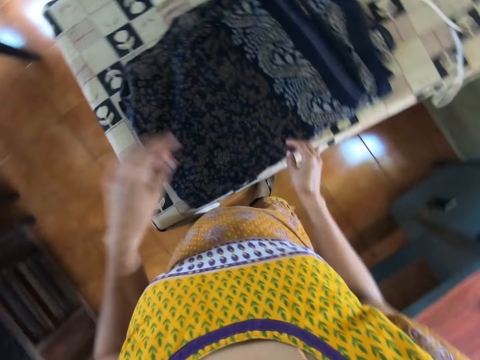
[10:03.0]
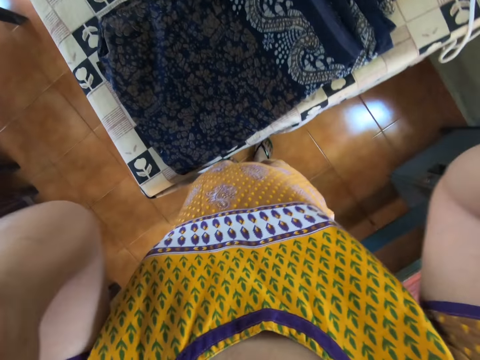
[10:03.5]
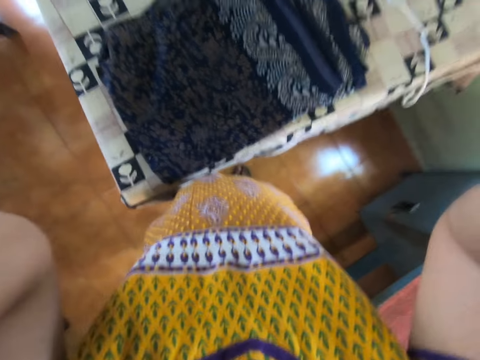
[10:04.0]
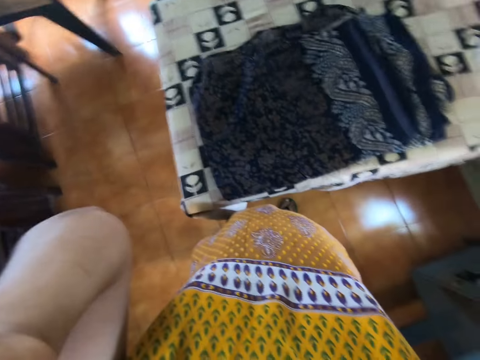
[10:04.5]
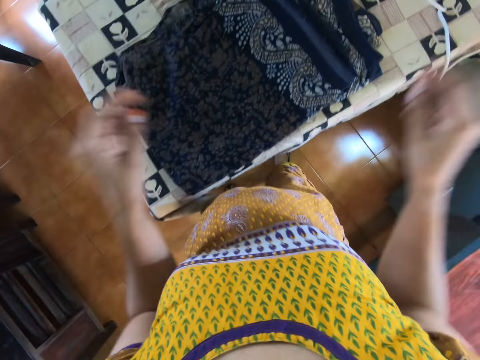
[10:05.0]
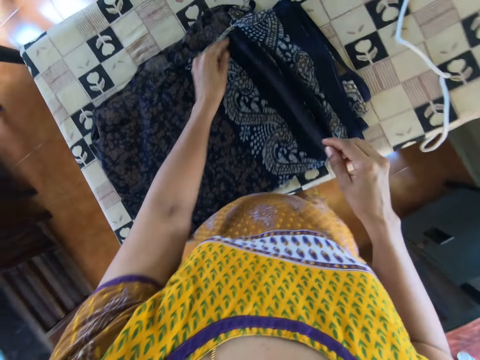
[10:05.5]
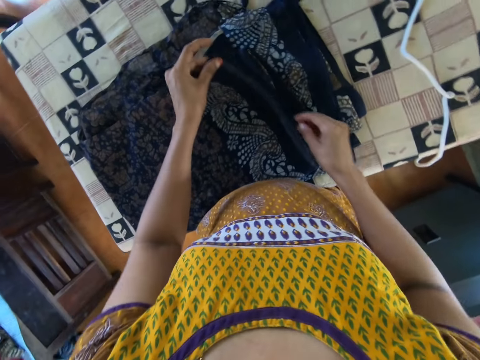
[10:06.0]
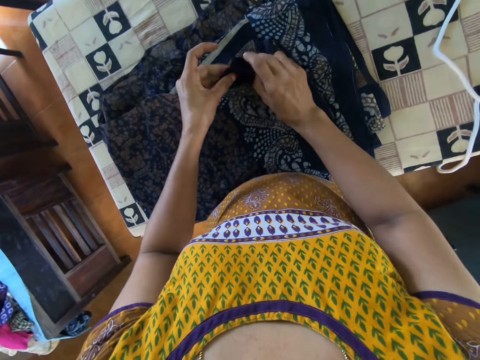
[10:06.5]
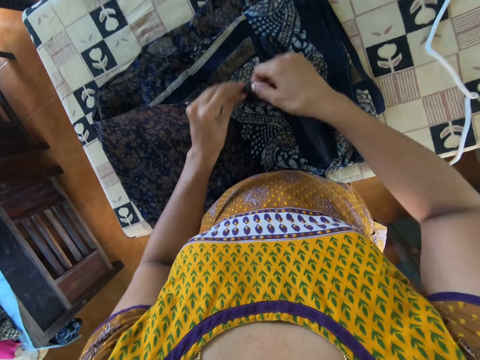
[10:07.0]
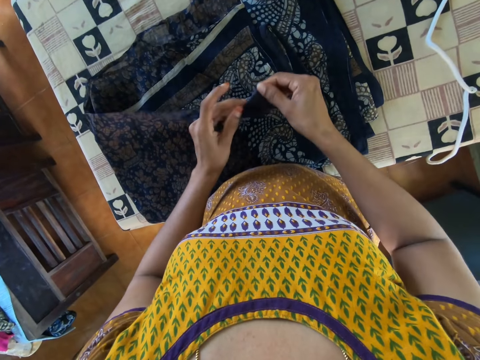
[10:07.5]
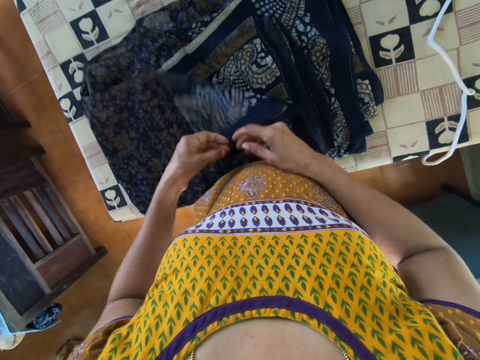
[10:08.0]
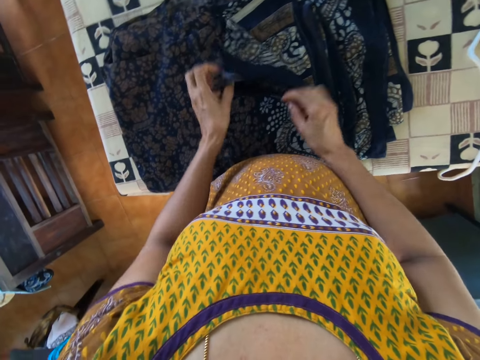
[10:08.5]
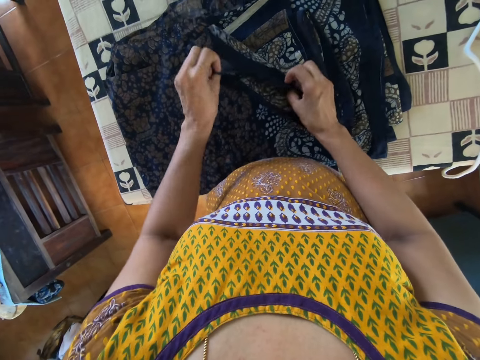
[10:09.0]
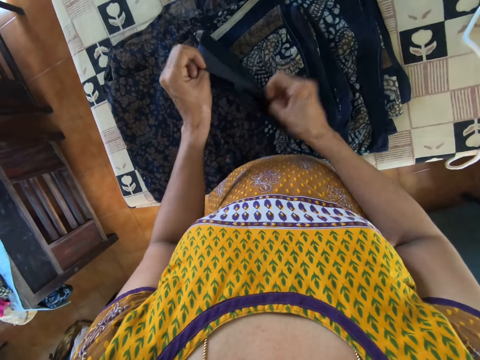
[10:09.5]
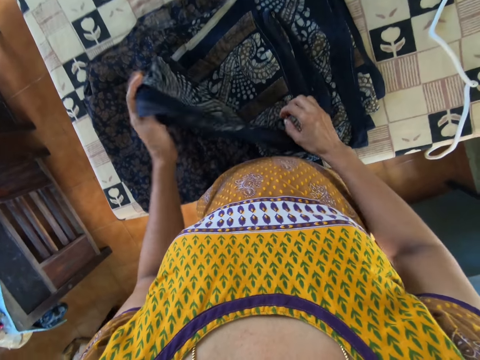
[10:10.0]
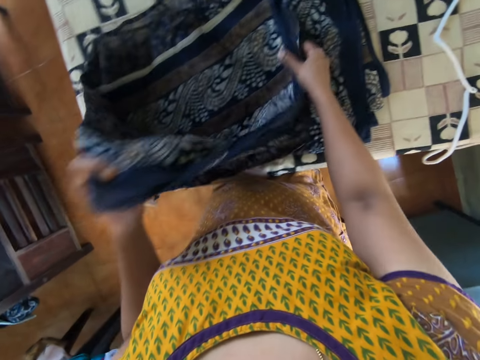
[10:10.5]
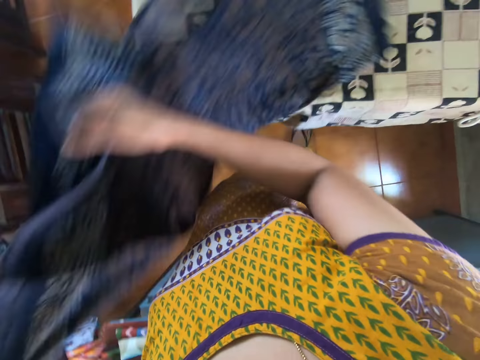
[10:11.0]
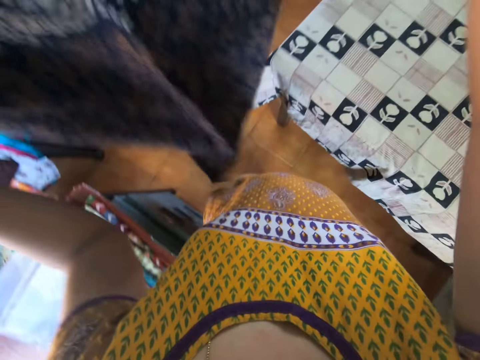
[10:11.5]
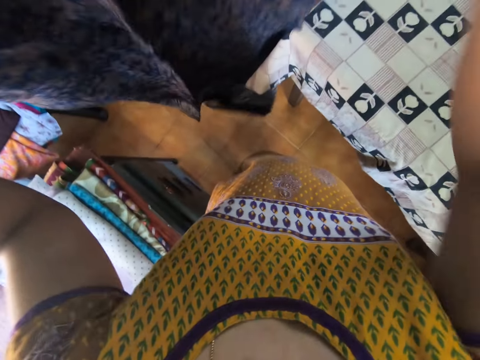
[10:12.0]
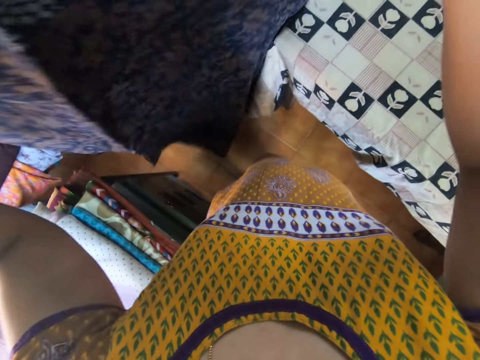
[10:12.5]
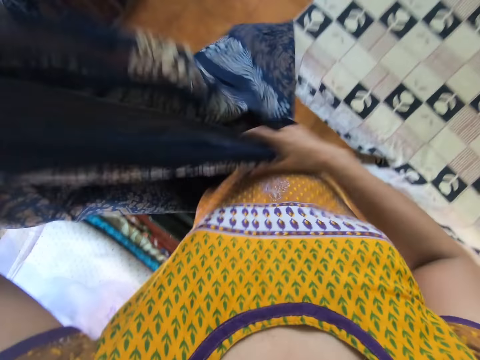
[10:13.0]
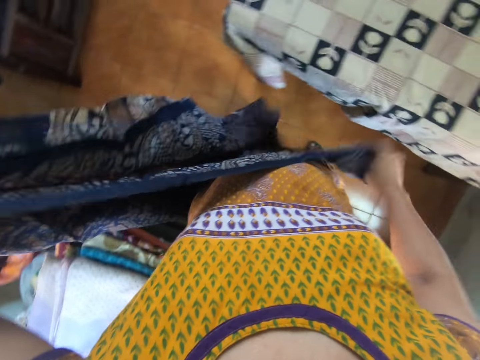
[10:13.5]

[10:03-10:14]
The camera wearer stretches both hands towards her head. She adjusts the camera. She holds the cloth on the table with her left hand. She adjusts the cloth on the table with both hands. She unfolds the material. She adjusts the cloth again. She removes her right hand from the cloth on the table. She picks the cloth from the table with both hands. She shakes the cloth with both hands.

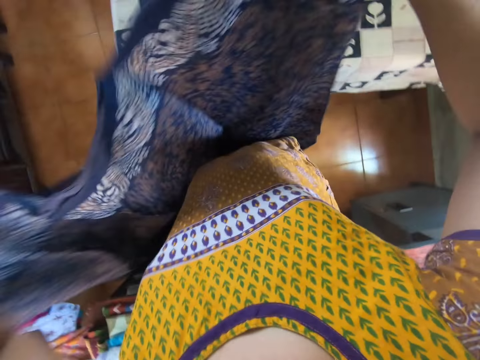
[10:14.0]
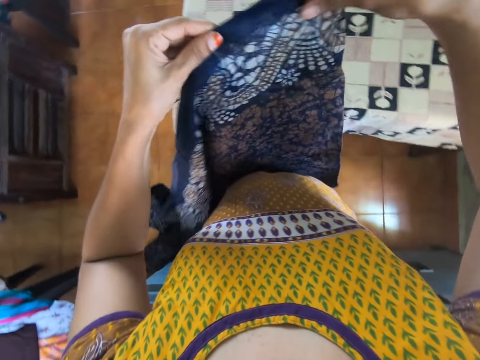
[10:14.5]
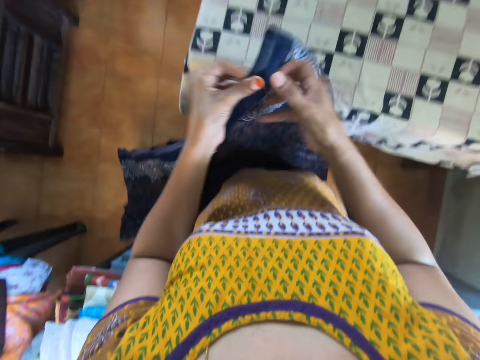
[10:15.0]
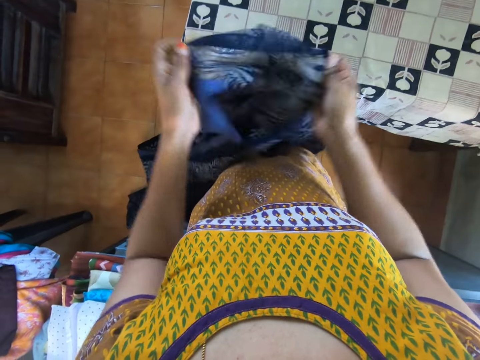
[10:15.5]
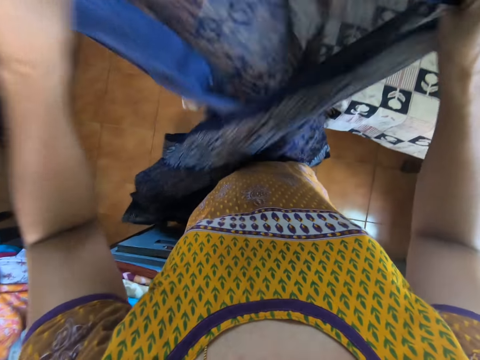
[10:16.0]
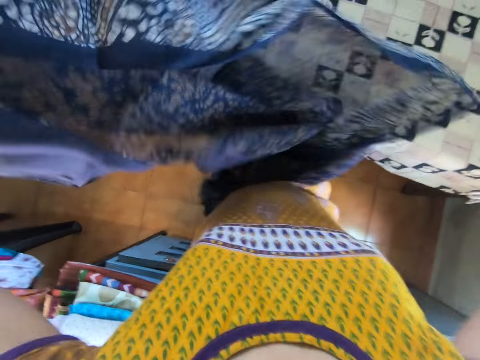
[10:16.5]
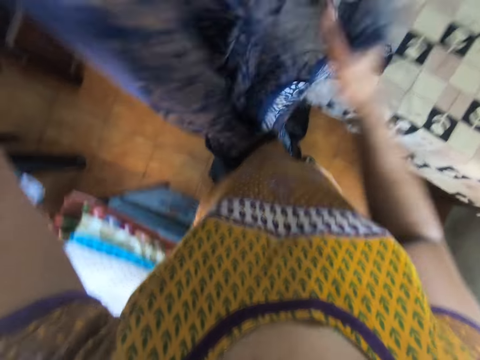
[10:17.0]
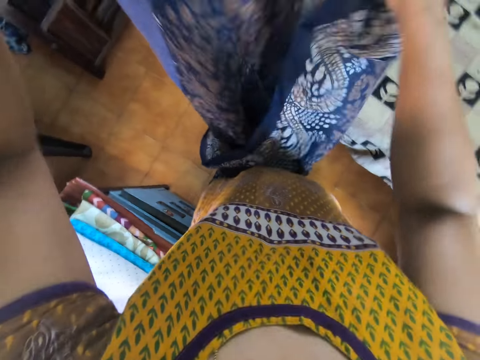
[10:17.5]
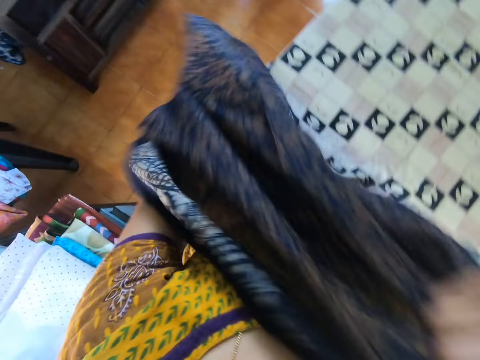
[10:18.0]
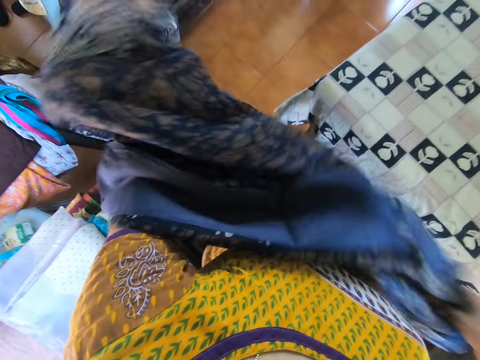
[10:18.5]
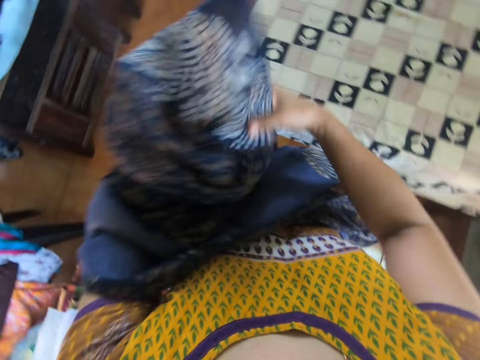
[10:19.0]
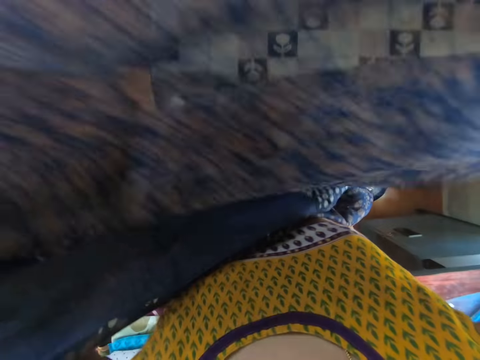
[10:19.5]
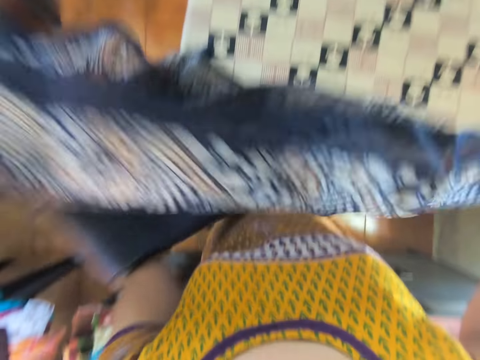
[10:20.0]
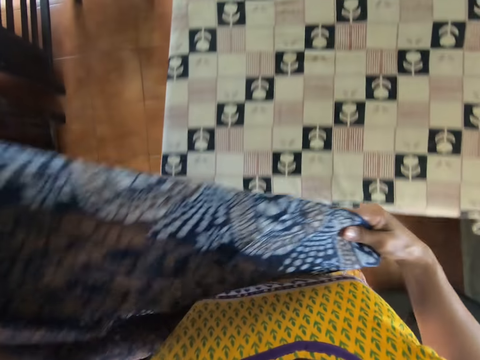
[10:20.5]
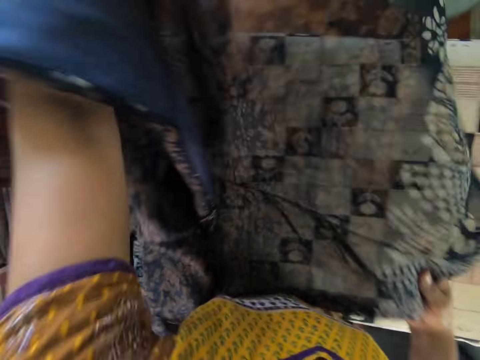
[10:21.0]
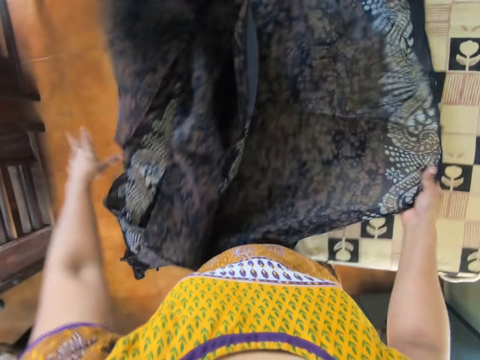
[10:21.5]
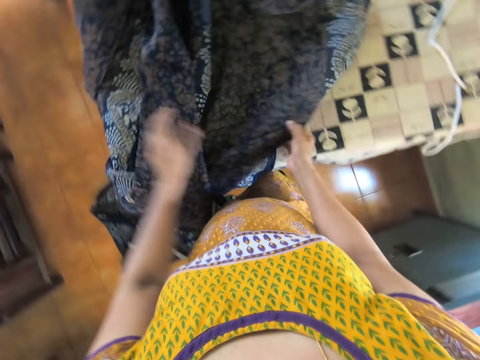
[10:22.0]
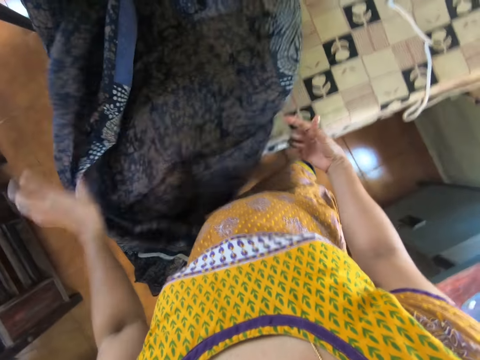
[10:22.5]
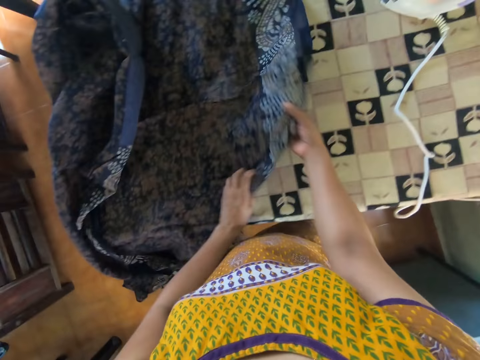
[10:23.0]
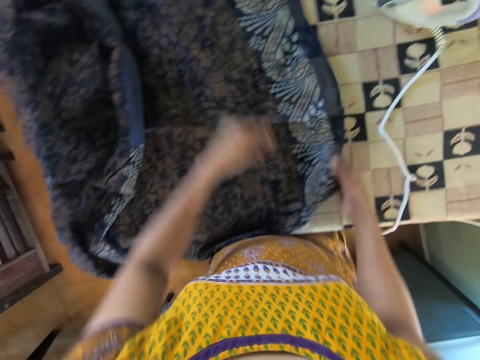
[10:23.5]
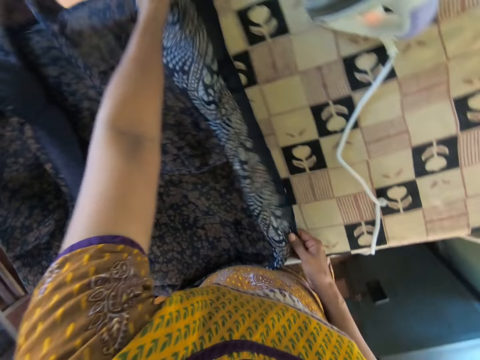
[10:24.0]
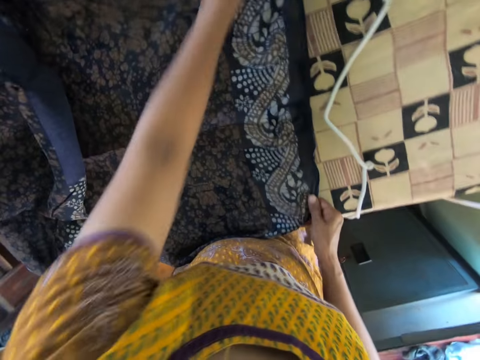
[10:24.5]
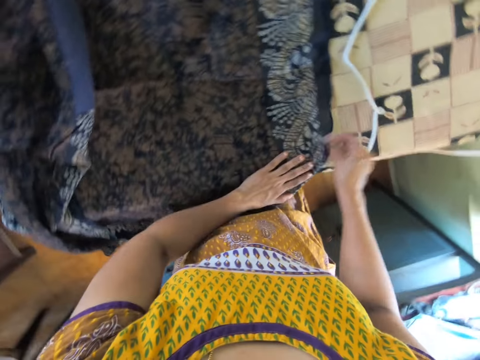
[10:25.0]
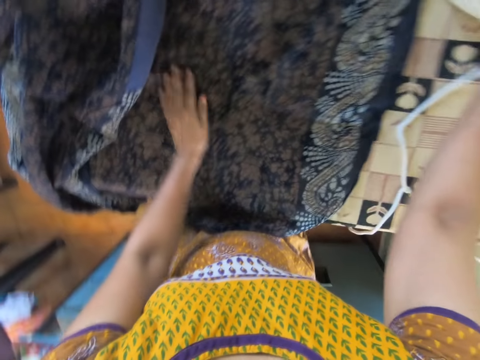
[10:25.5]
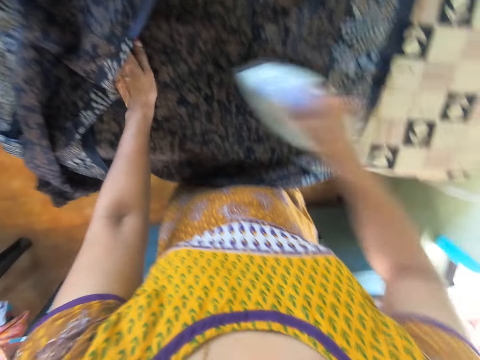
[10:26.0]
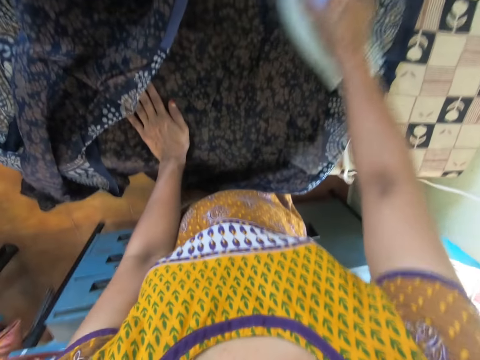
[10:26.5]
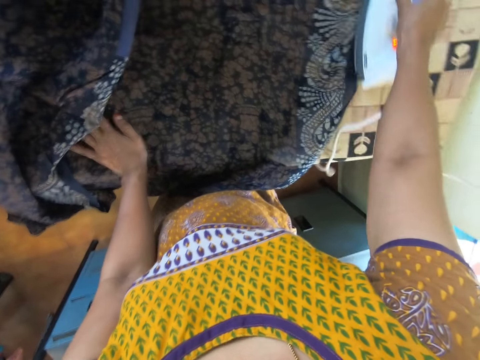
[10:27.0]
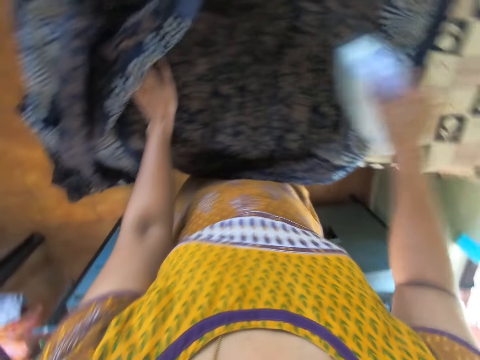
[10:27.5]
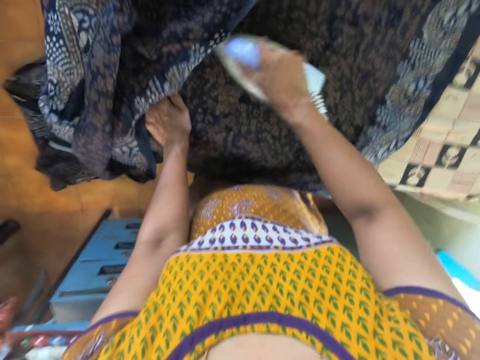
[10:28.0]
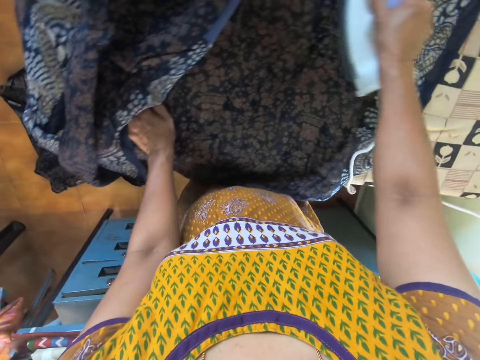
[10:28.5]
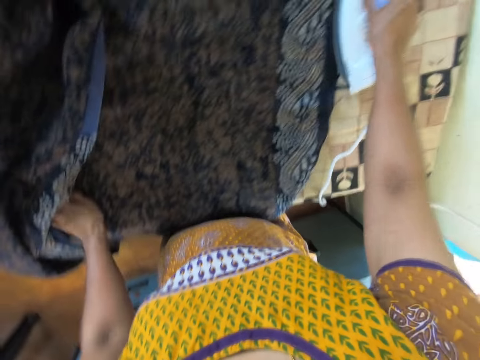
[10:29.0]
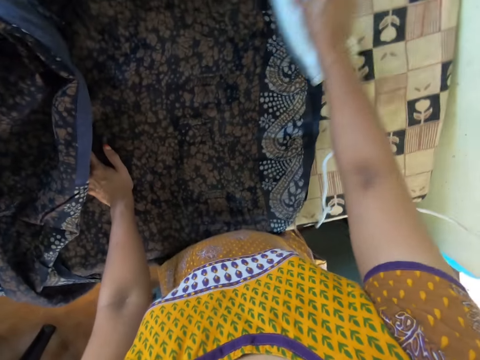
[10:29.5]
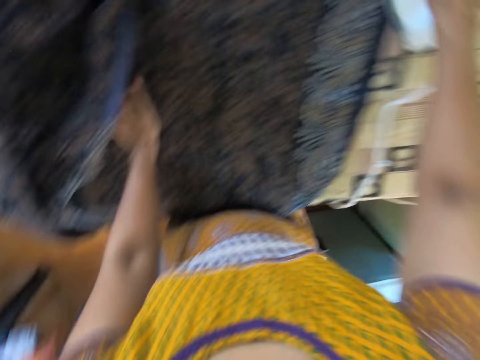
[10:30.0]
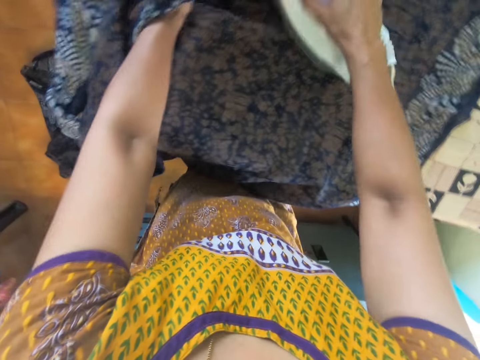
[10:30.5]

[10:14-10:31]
The camera wearer holds the cloth in her right hand with her left hand. She opens the cloth with both hands. She opens it again. She adjusts the cloth in her right hand with her left hand. She removes her right hand from the cloth in both hands. She pulls the cloth in her left hand with her right hand. She lays the cloth on the iron table with both hands. She removes both hands from the table. She moves her left hand on the cloth on the table. She picks the iron box. She irons the cloth on the table with the iron in her right hand.
